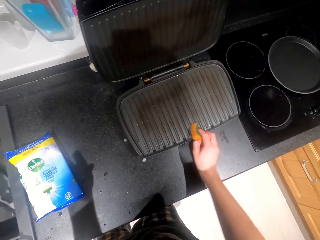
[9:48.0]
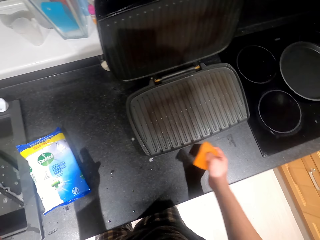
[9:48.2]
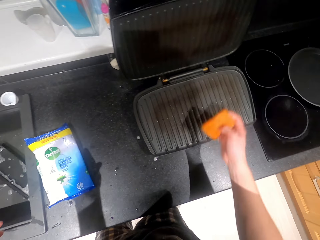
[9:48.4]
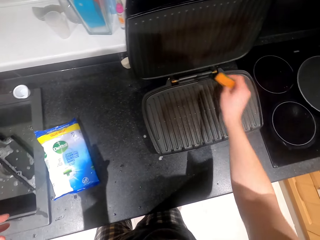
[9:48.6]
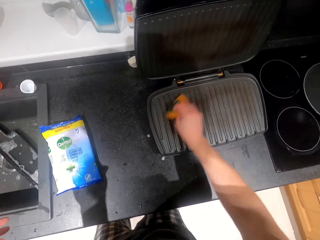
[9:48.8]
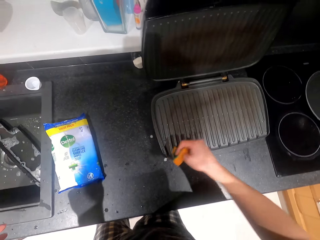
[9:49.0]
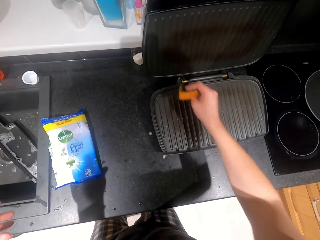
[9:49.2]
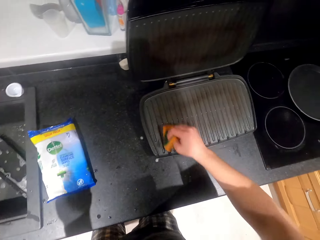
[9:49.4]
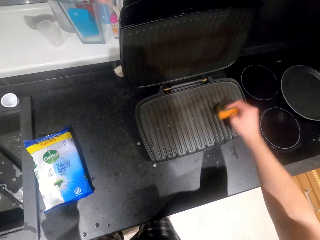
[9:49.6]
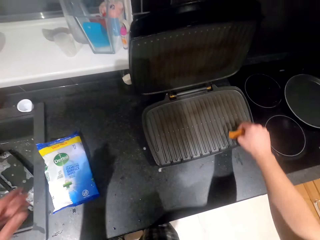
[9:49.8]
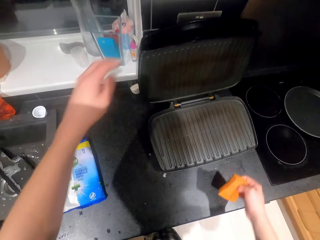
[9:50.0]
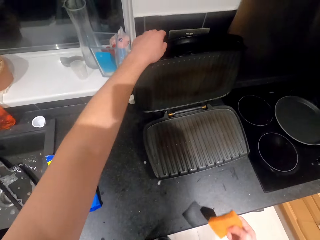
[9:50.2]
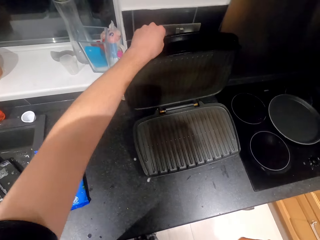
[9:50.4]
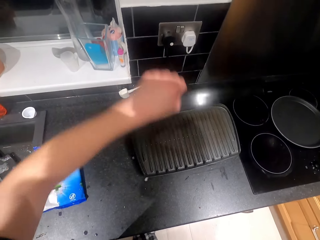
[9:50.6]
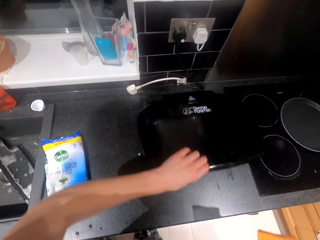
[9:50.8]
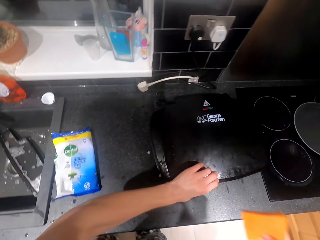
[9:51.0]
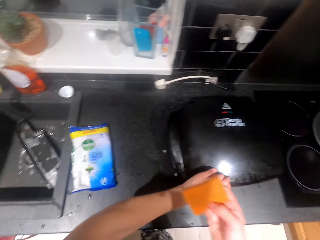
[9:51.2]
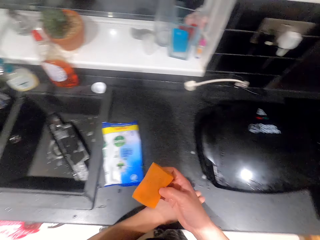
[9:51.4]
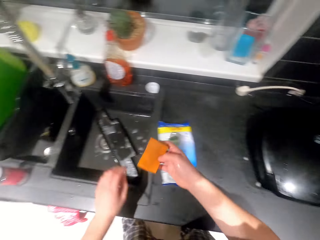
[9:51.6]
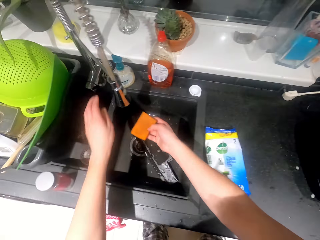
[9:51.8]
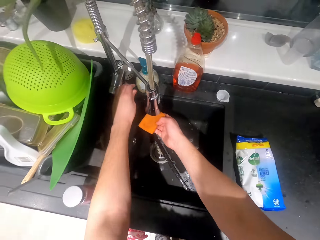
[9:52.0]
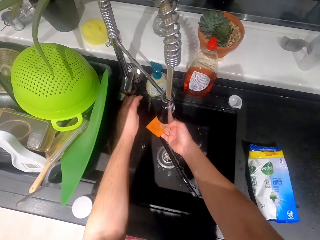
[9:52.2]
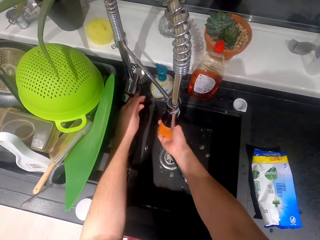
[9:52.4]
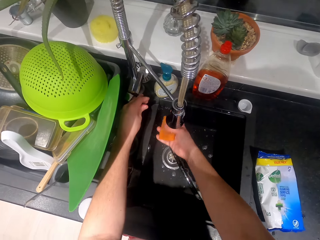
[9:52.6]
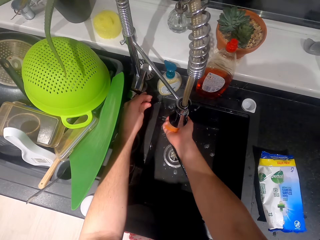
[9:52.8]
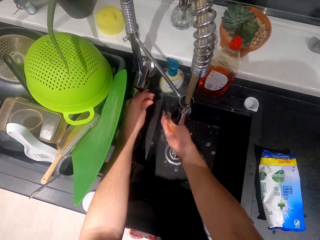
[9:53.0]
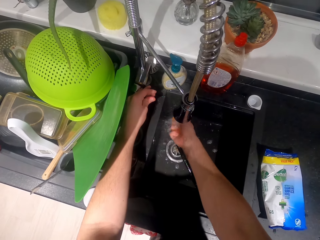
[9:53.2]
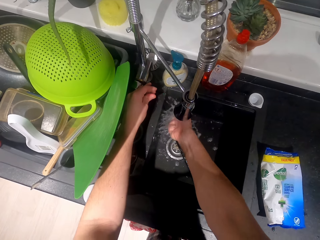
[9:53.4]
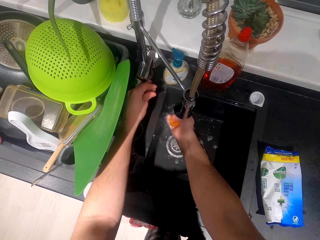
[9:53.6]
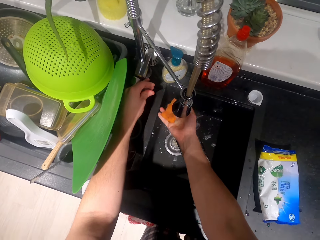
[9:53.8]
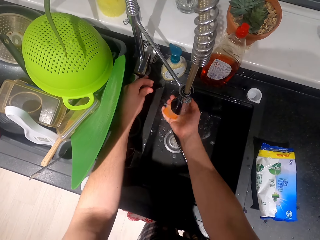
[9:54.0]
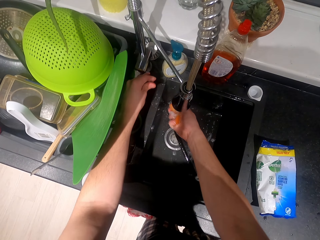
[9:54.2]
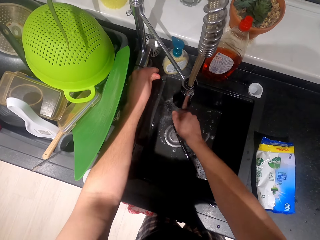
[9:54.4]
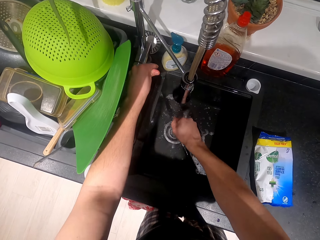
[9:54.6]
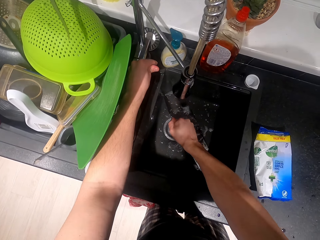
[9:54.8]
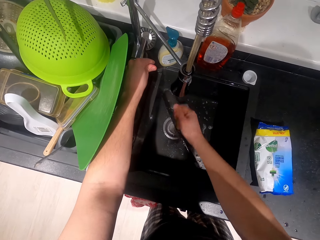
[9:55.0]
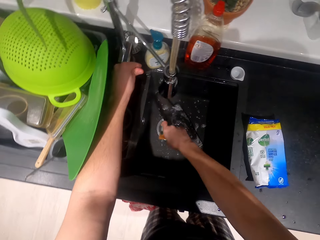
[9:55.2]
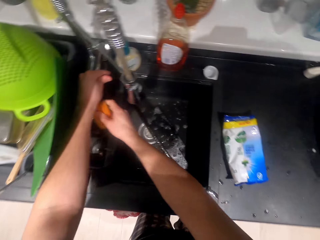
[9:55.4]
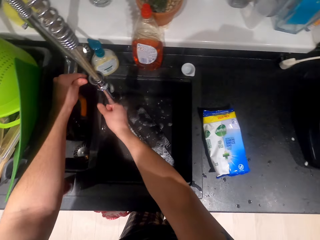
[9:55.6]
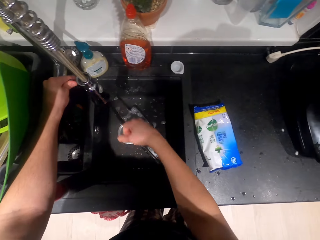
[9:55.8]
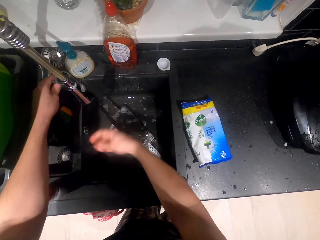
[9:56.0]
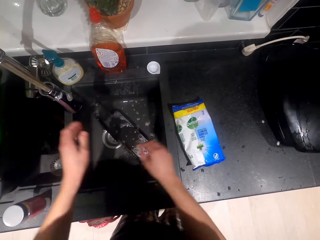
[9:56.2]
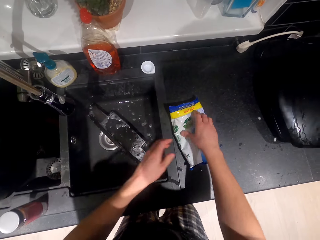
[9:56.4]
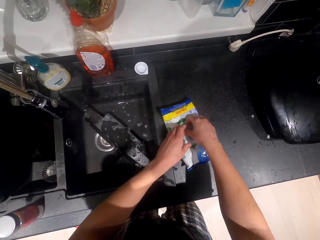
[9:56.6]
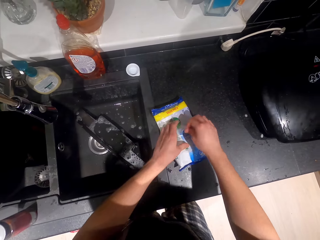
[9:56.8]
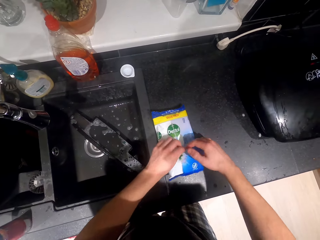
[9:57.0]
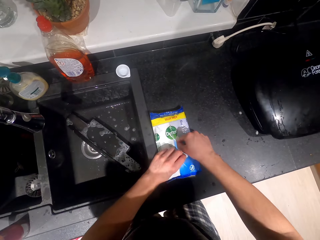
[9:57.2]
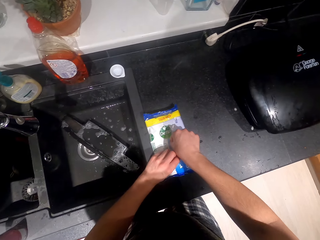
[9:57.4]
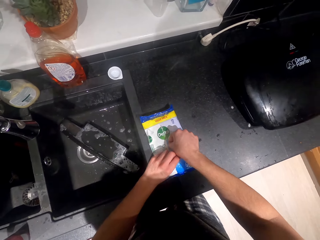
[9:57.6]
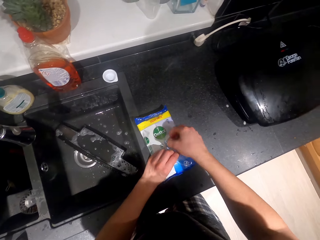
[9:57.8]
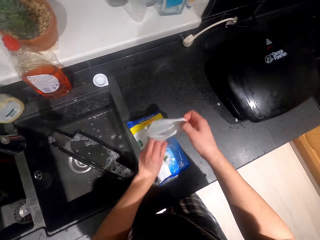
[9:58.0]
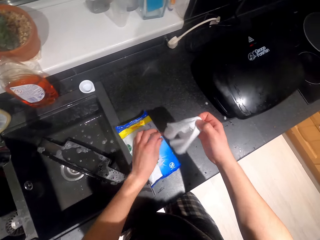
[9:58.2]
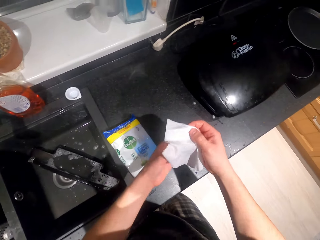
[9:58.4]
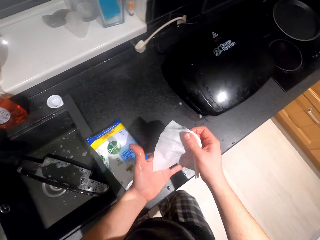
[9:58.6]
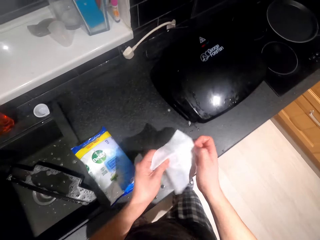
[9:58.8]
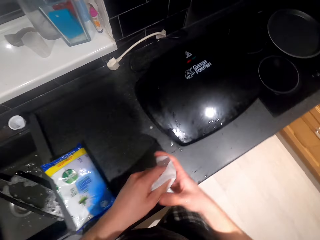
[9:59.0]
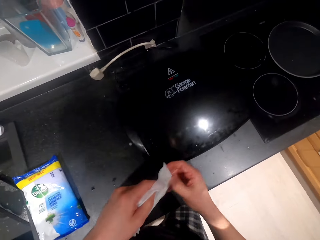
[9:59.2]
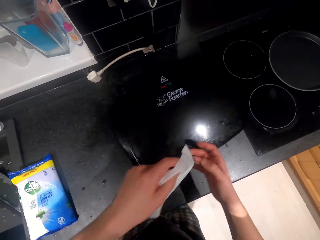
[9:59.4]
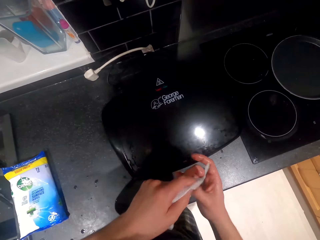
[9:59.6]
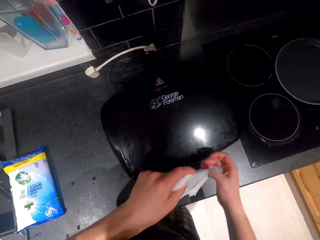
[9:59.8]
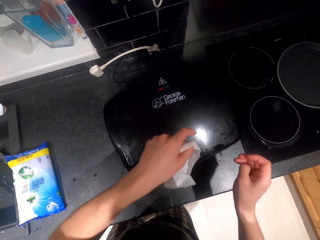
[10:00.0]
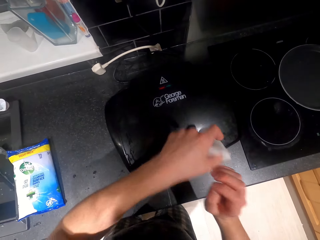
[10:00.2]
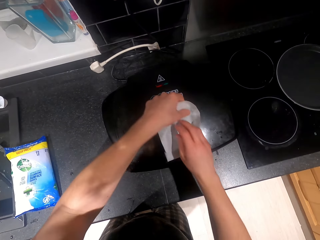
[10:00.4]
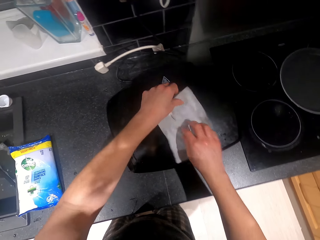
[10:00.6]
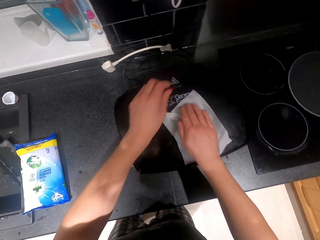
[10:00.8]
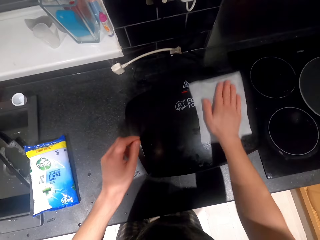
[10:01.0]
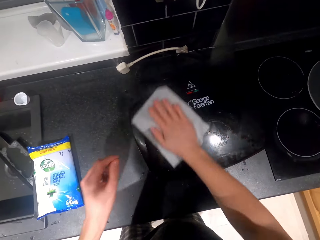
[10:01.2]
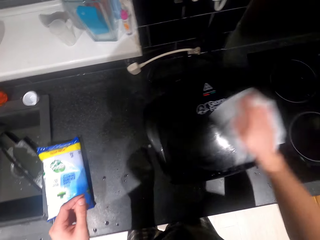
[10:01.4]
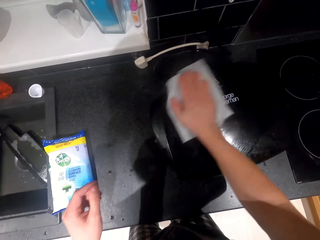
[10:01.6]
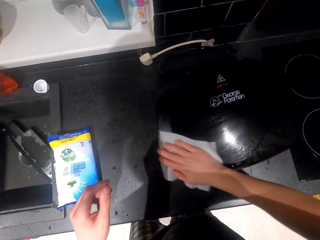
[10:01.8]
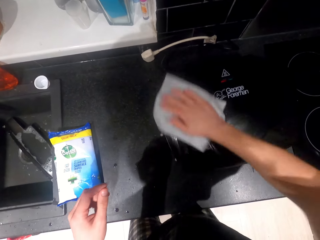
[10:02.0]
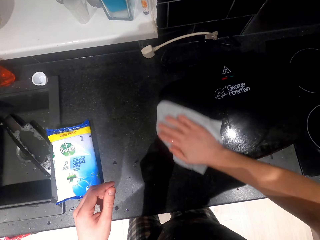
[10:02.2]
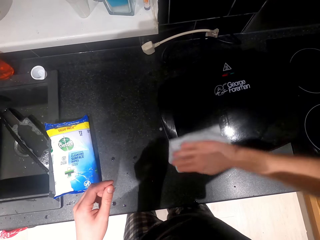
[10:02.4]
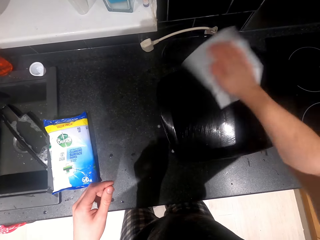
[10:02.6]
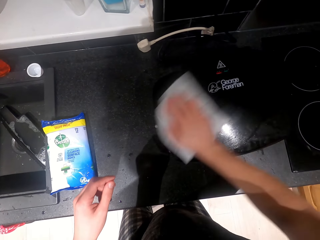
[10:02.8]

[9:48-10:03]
The camera wearer cleans something. They close the sandwich maker. They wash the sponge in the sink. They open the water tap. They squeeze the sponge and put the sponge beside the sink. They close the tap. They pick up the wipe. They hold the wipe. They wipe the sandwich maker. They put the wipe on something.

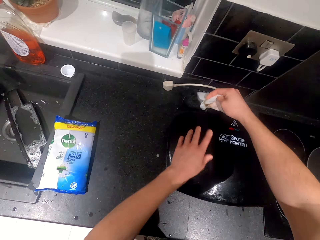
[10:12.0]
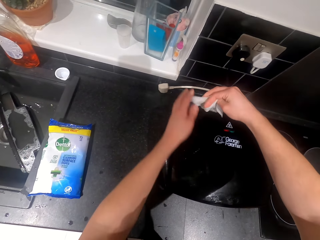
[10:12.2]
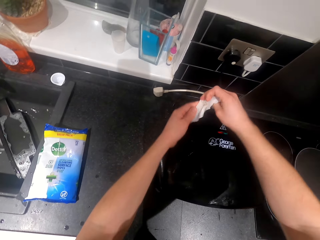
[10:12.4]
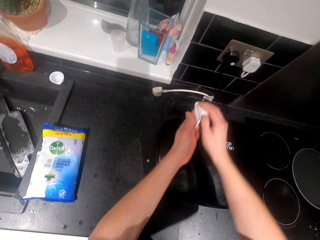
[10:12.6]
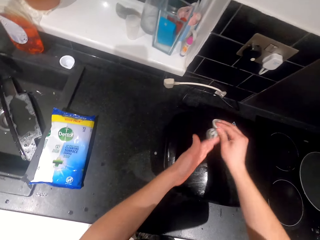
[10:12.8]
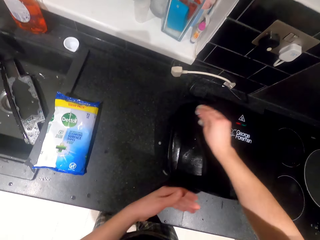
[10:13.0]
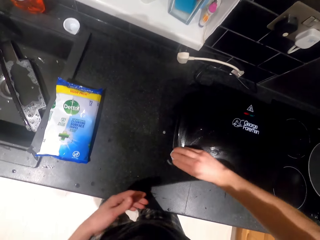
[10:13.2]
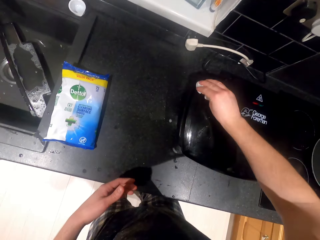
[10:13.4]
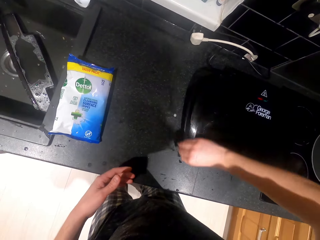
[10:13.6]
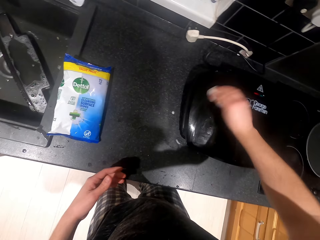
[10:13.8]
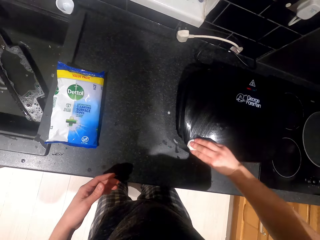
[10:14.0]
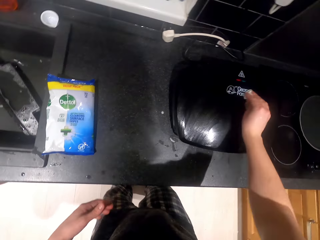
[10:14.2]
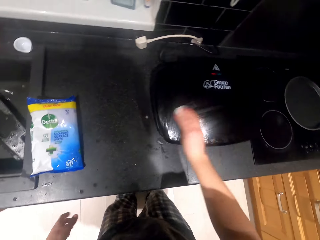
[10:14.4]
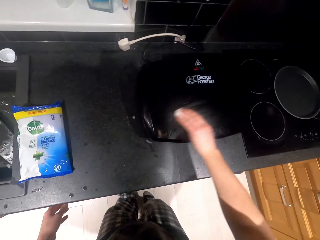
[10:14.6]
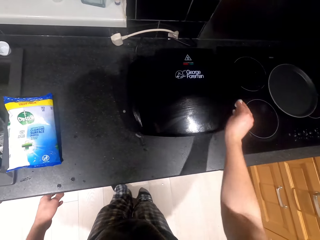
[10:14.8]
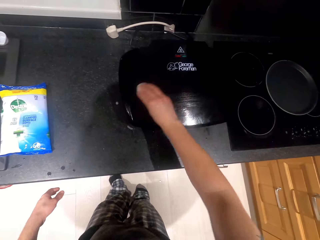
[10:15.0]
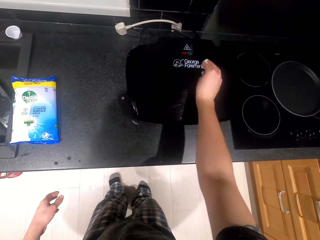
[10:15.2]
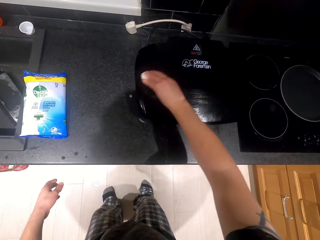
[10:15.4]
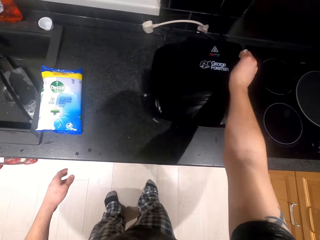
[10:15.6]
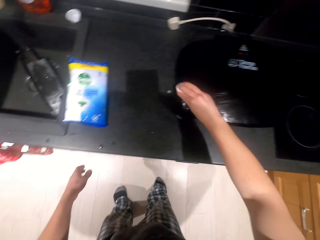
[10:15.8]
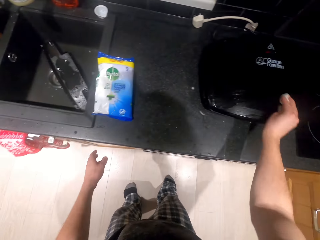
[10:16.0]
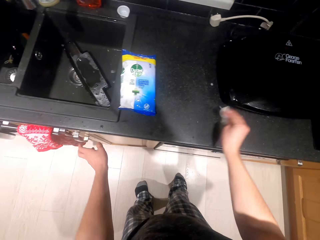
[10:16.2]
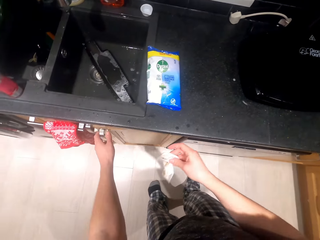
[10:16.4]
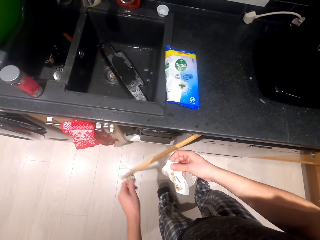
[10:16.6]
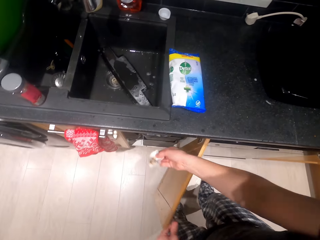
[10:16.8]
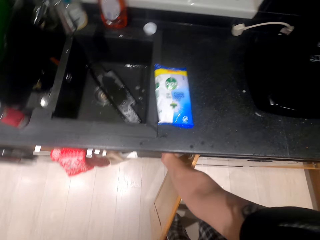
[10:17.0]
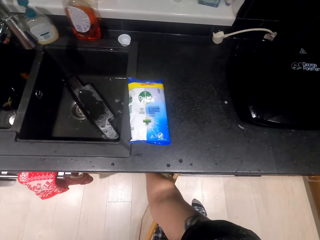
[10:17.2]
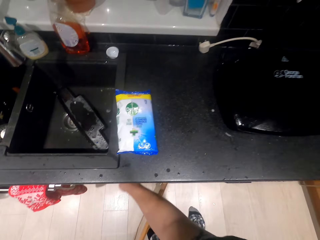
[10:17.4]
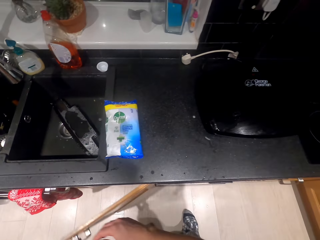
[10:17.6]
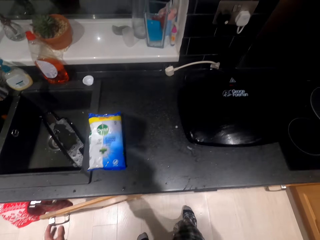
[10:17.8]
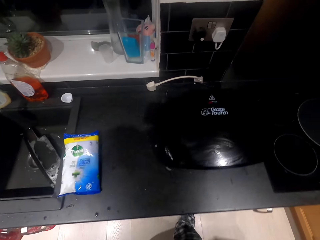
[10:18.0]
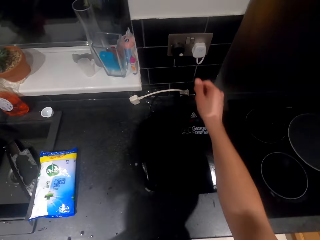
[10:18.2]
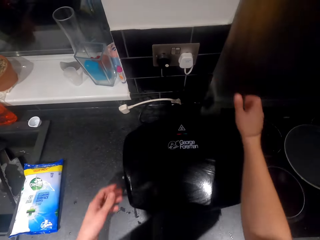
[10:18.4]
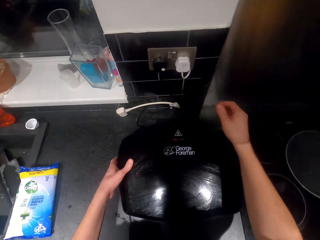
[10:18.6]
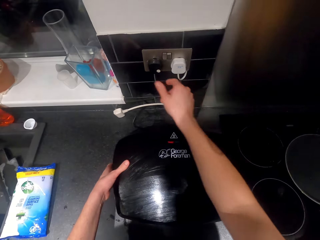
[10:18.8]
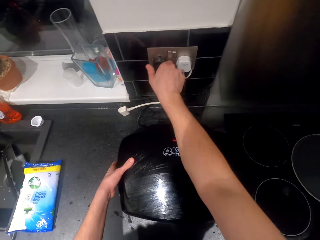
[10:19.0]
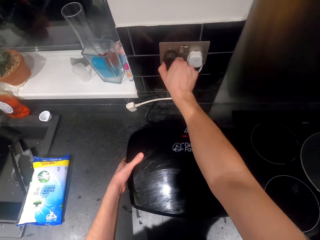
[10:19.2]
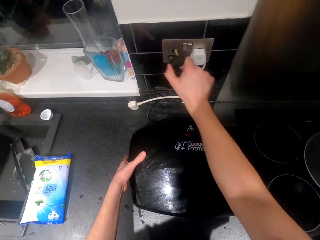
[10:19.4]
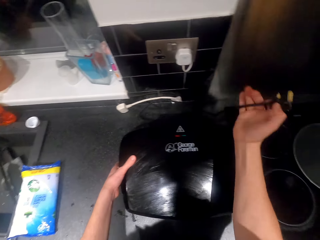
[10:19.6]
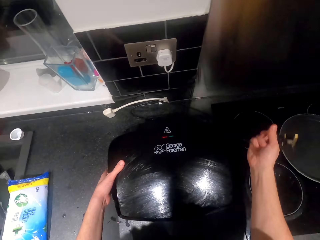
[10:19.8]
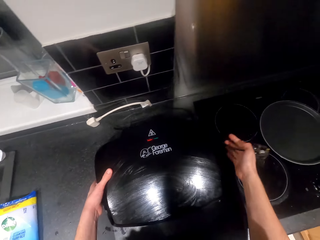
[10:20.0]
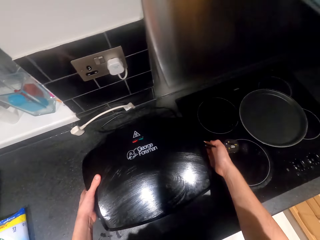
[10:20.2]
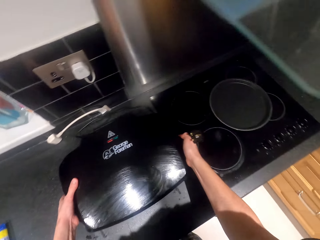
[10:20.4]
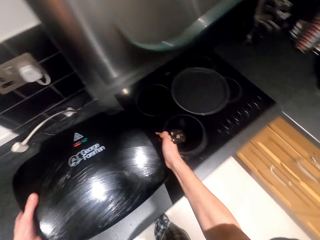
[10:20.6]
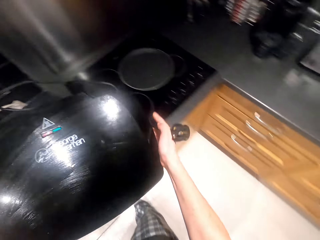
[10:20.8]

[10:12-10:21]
The camera wearer holds the wipe and wipes something. They open the cabinet. They throw the wipe in the dustbin. They close the cabinet. They remove the wire from the socket. They lift the sandwich maker.
